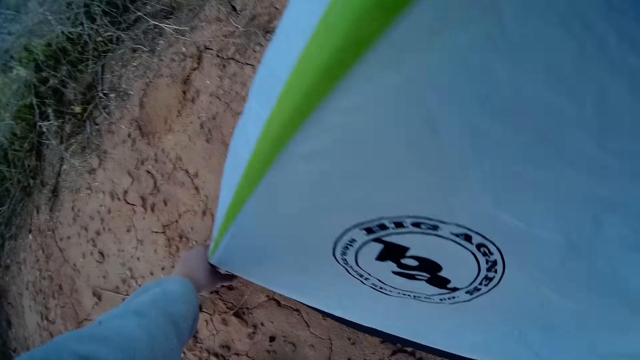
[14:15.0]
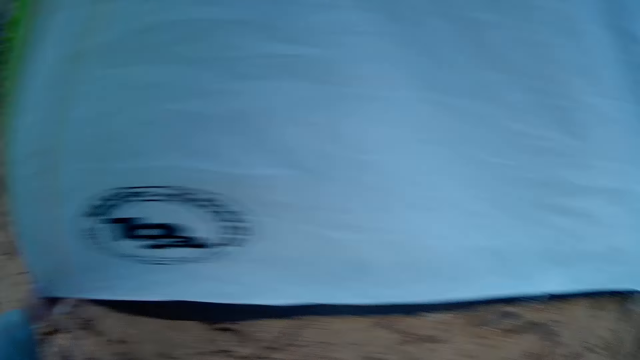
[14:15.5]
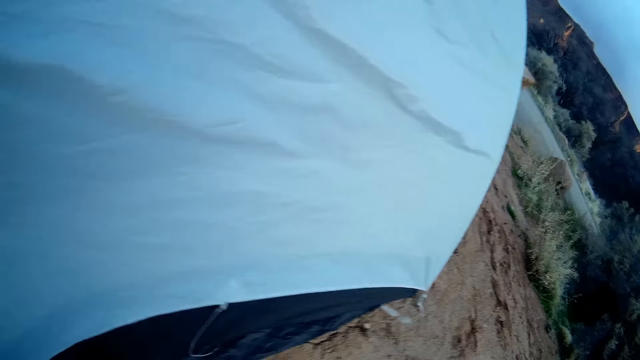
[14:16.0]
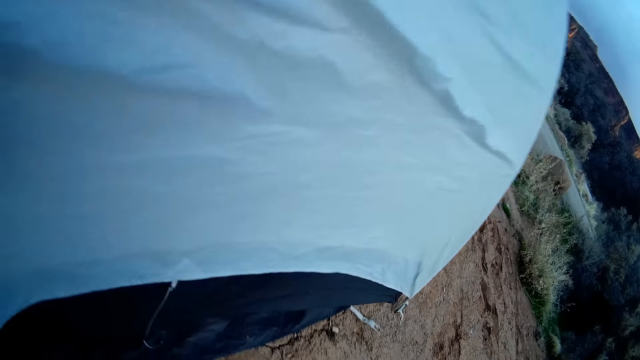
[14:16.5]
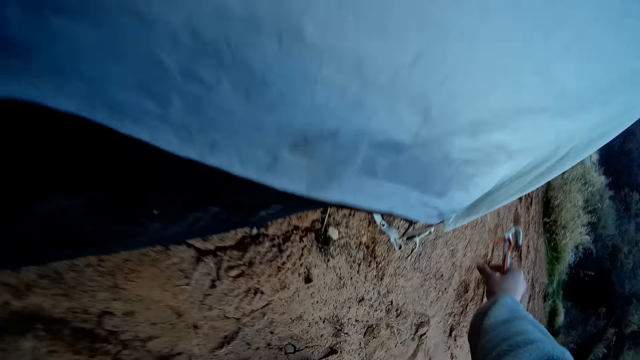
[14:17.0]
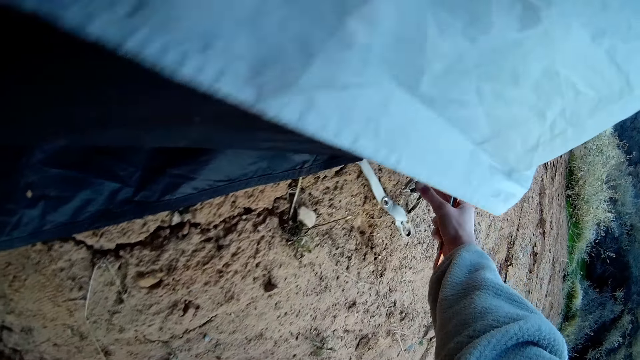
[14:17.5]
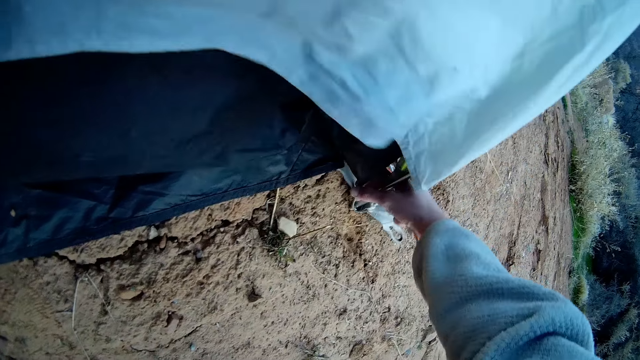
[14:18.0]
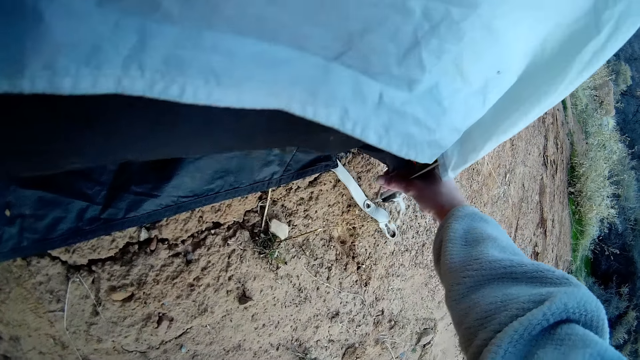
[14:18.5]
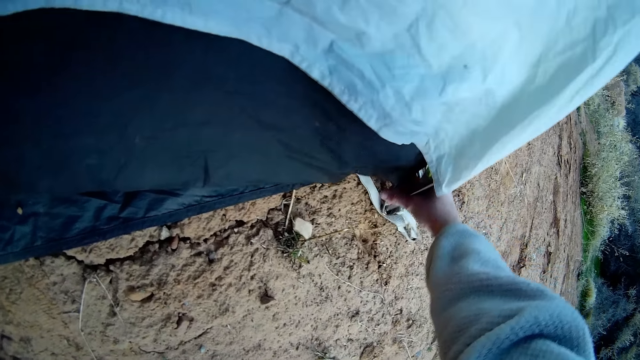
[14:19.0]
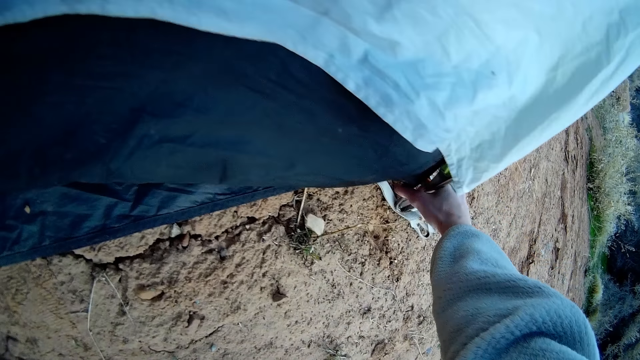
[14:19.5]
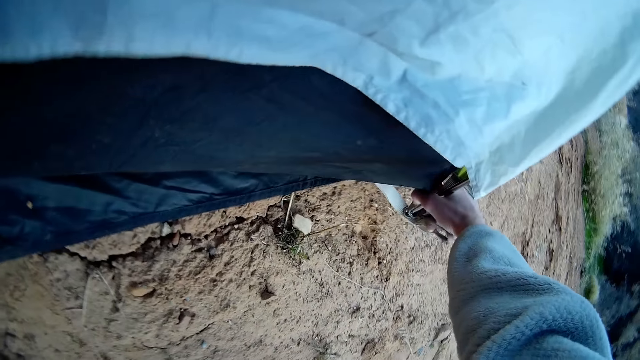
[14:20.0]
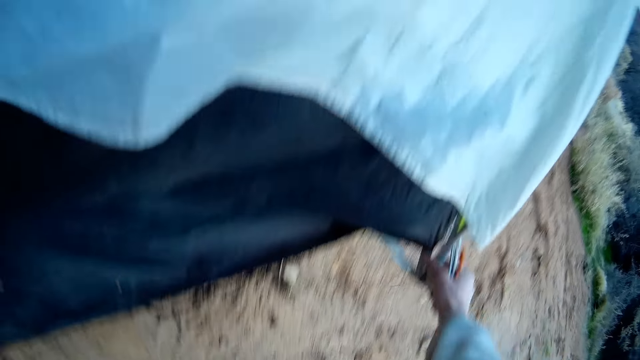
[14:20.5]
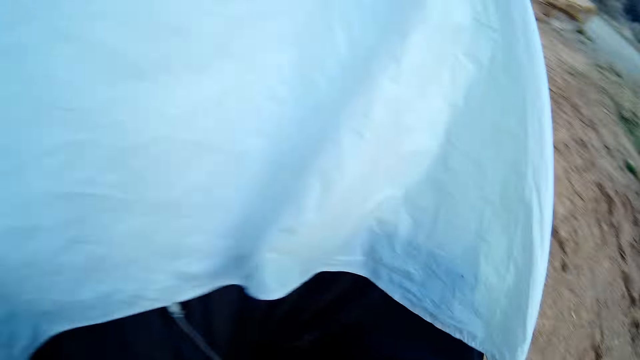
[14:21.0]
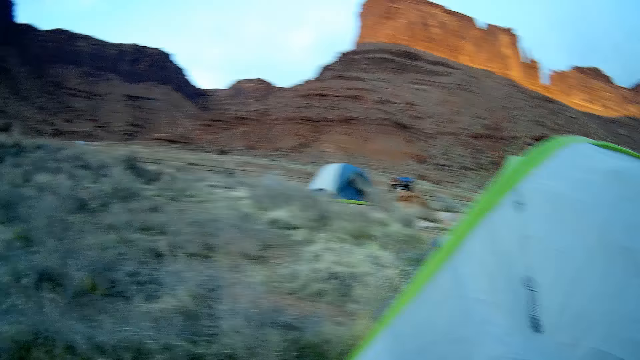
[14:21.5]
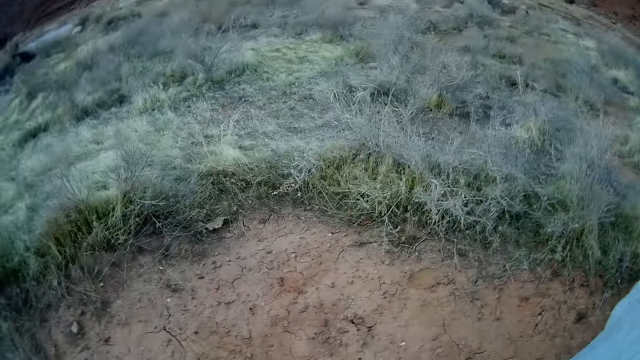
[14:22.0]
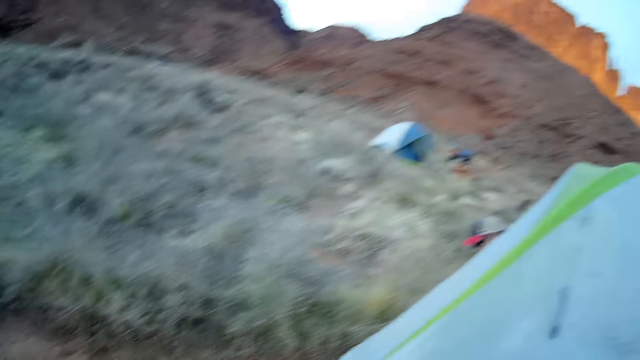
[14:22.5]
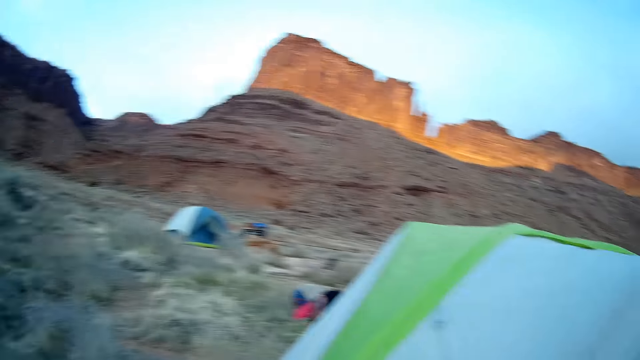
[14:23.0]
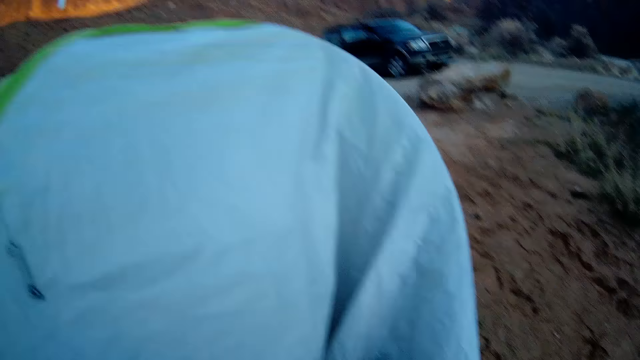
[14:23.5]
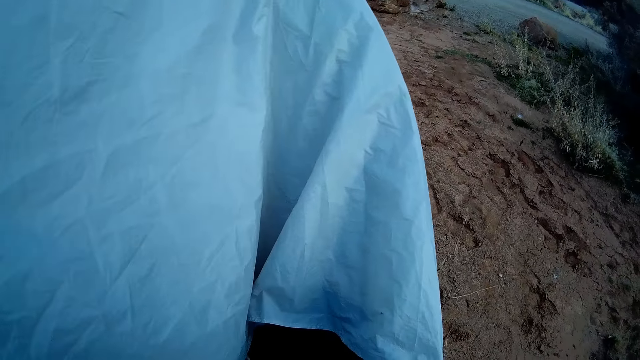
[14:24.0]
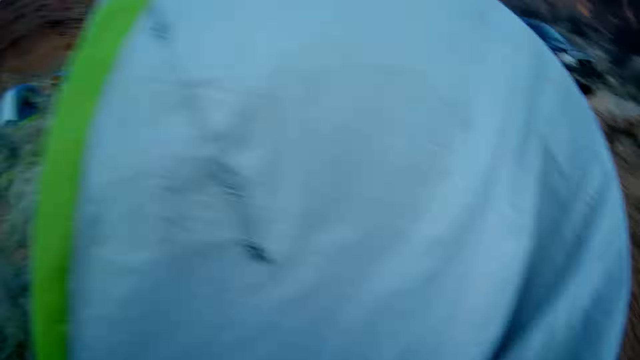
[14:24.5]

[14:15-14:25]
The camera wearer adjusts some parts of the camp tent with both hands. They hold the snap hook on the ground and walk on the ground. They hold the snap hook on the ground and look around the ground.

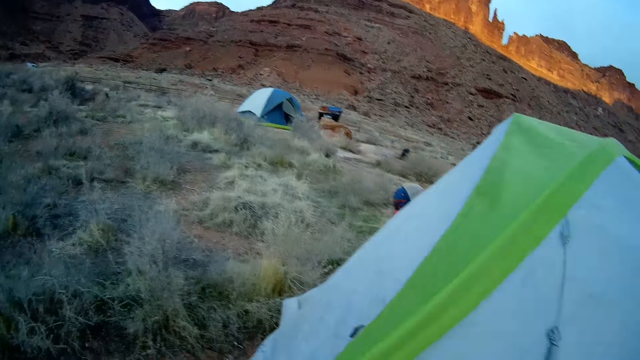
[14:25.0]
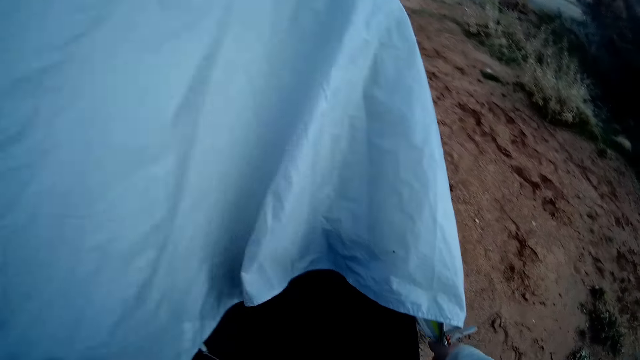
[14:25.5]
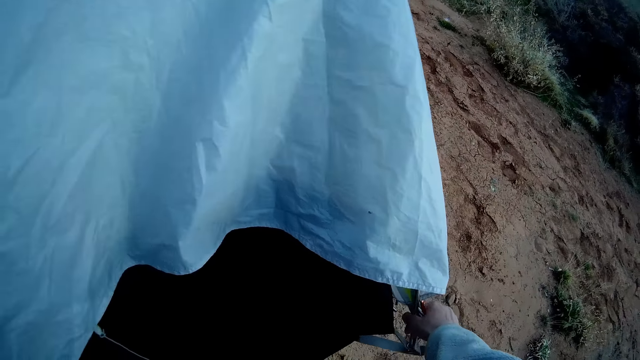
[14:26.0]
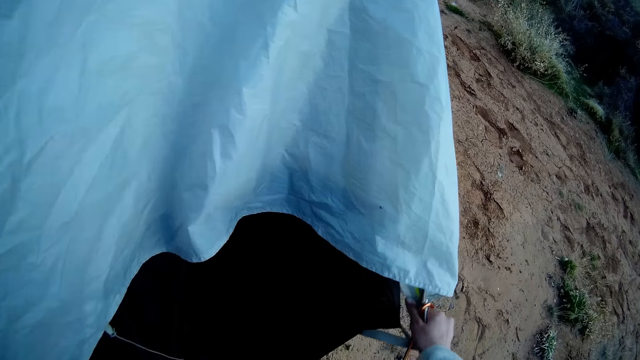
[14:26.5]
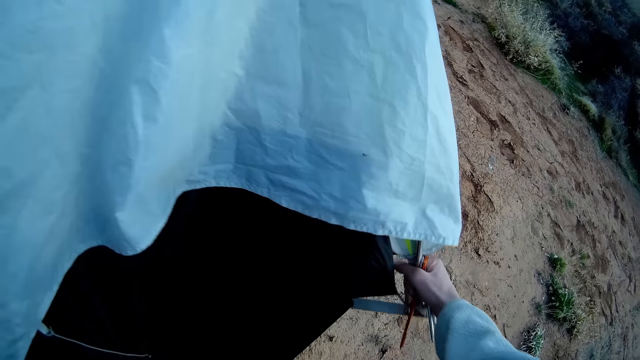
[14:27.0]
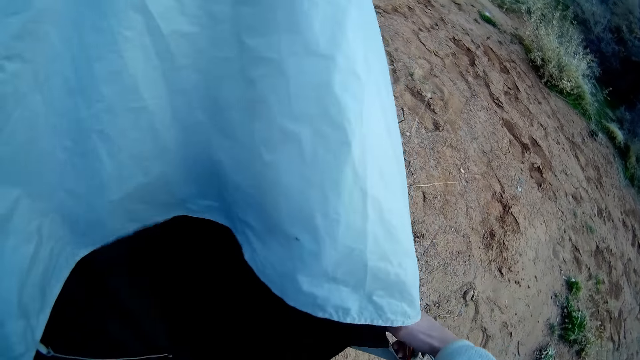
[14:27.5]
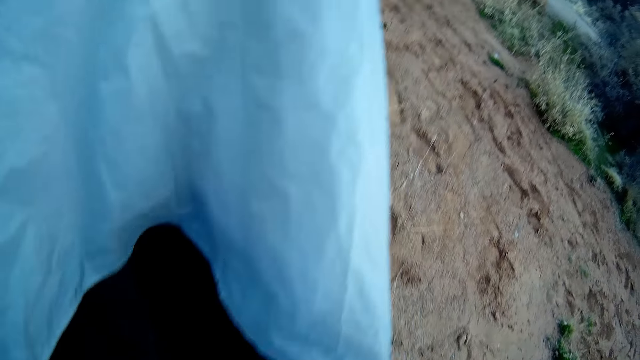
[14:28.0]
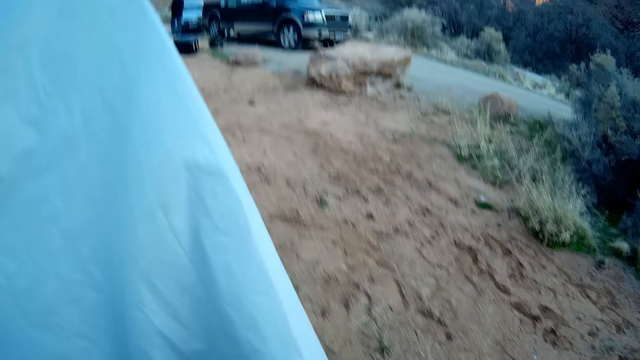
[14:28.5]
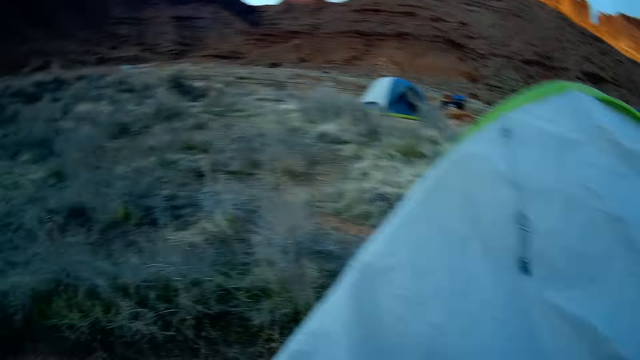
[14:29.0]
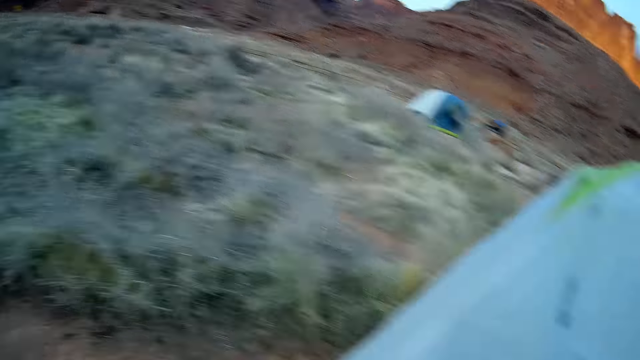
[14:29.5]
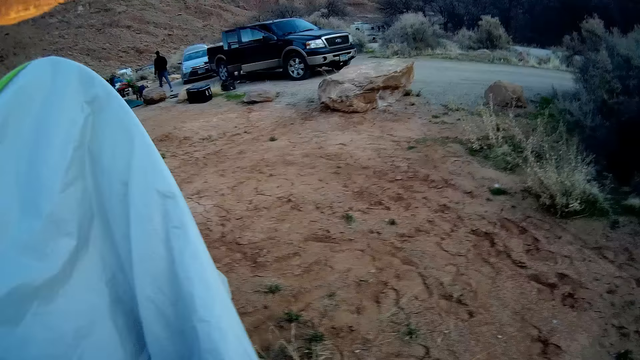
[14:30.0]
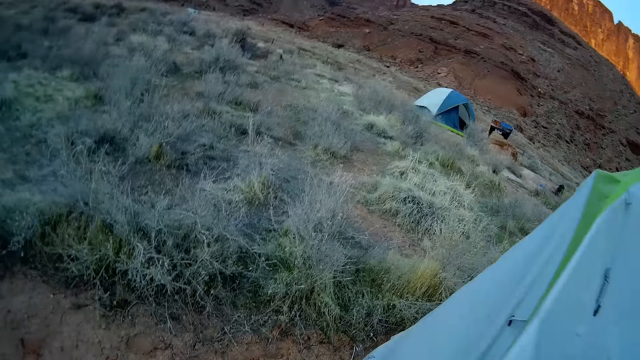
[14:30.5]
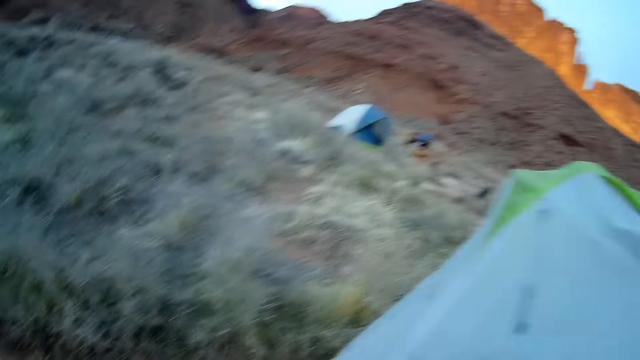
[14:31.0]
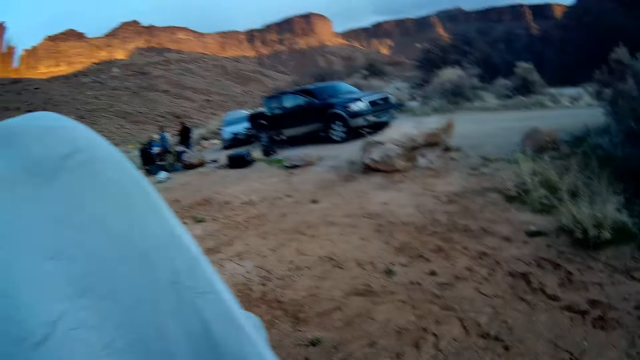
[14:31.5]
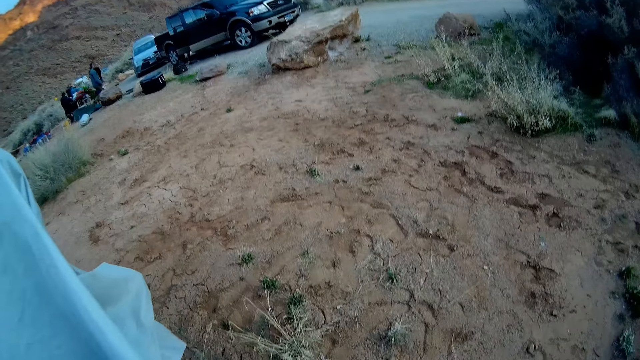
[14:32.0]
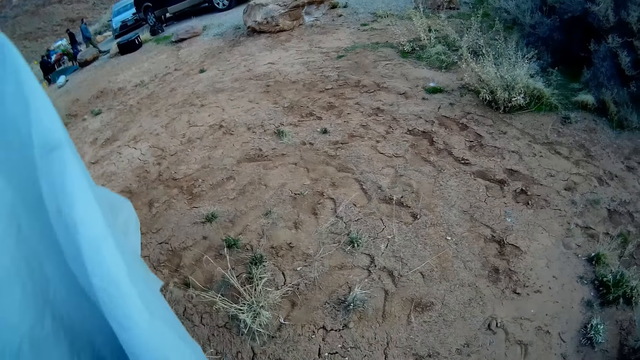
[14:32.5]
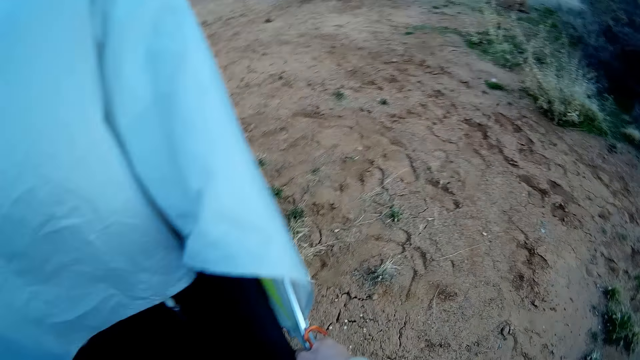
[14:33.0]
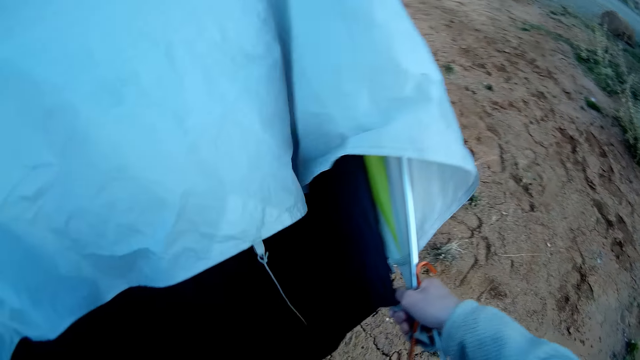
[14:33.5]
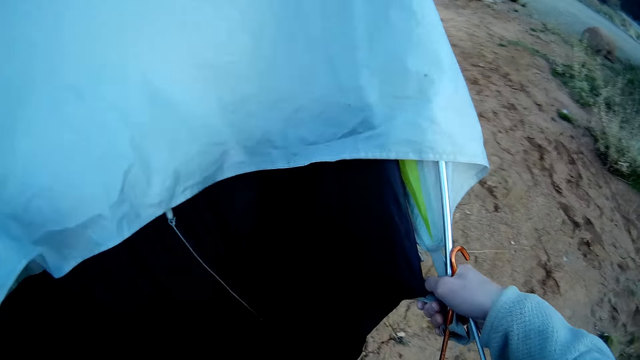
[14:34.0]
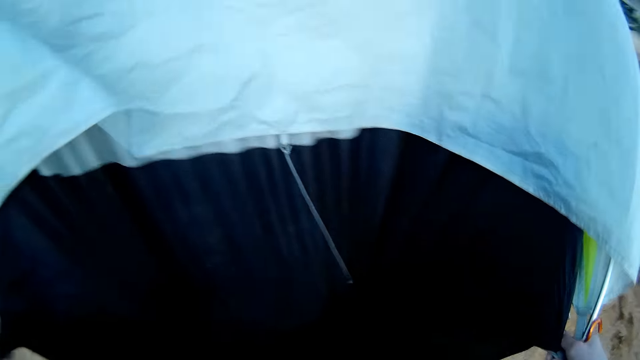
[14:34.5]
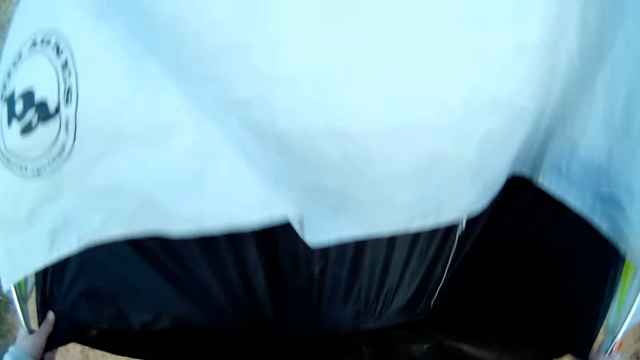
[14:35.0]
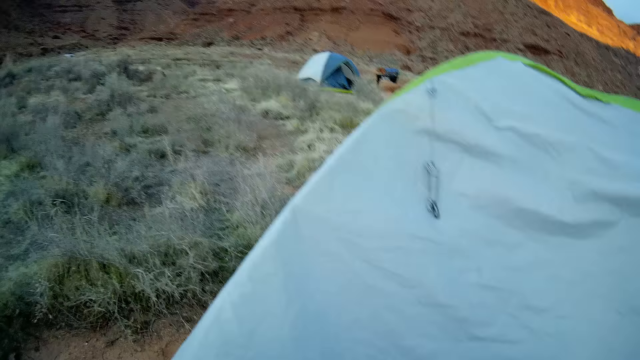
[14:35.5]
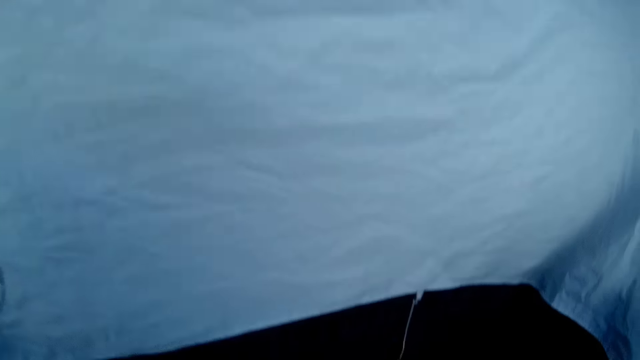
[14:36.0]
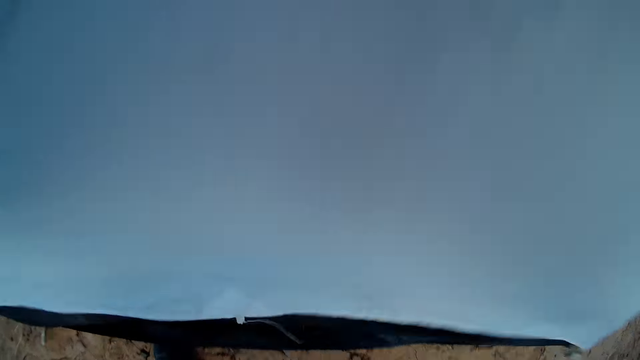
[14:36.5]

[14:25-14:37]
The camera wearer holds the snap hook on the ground.
